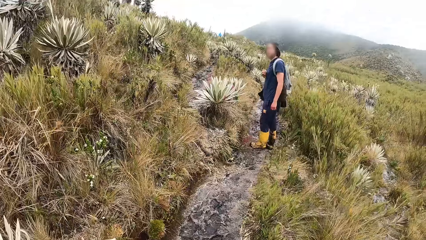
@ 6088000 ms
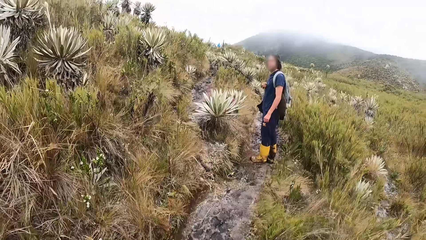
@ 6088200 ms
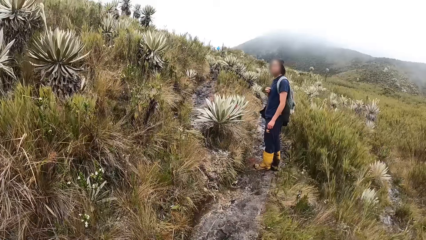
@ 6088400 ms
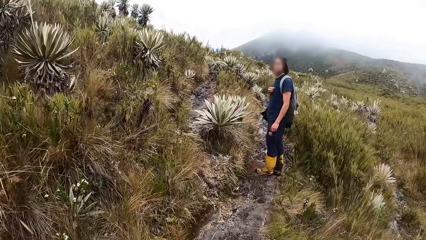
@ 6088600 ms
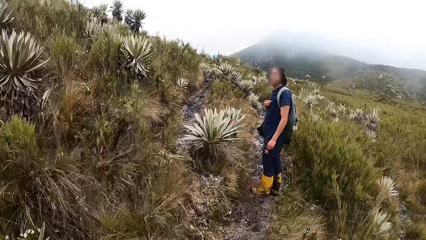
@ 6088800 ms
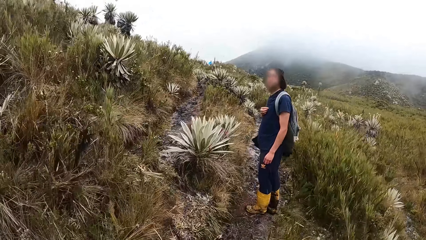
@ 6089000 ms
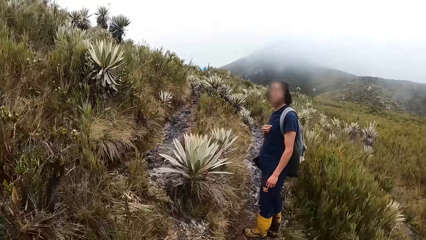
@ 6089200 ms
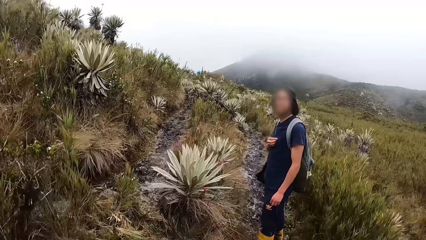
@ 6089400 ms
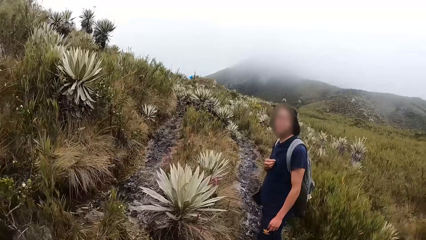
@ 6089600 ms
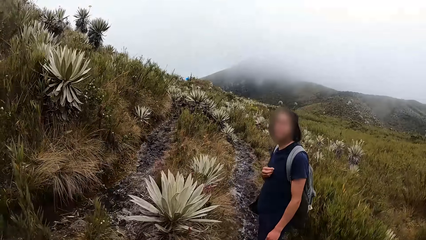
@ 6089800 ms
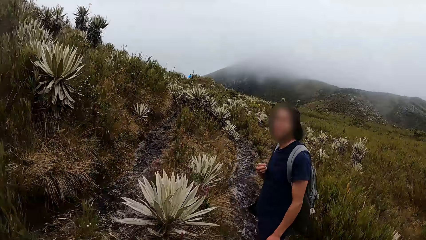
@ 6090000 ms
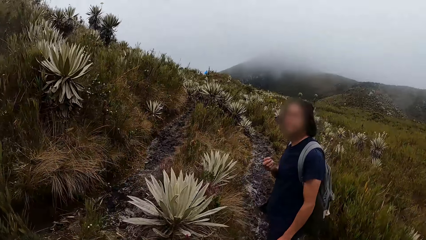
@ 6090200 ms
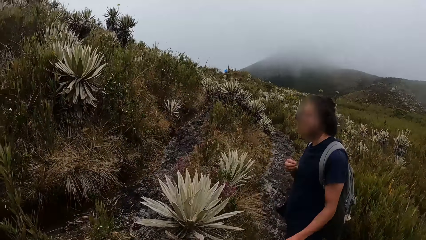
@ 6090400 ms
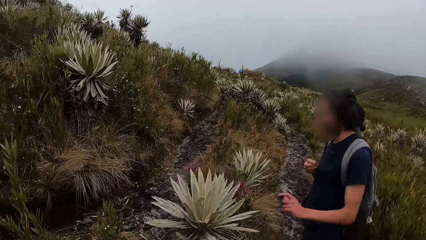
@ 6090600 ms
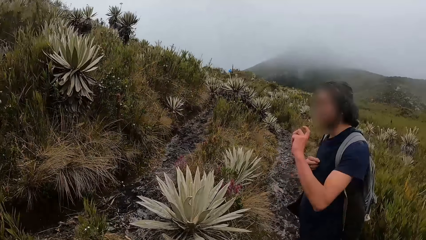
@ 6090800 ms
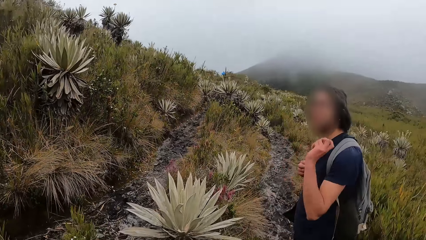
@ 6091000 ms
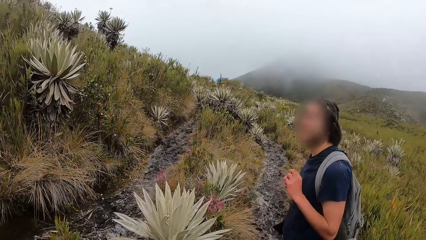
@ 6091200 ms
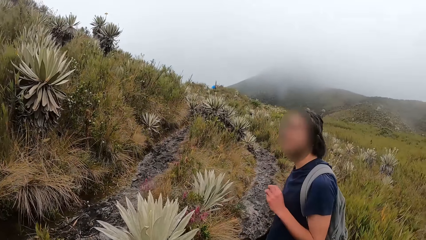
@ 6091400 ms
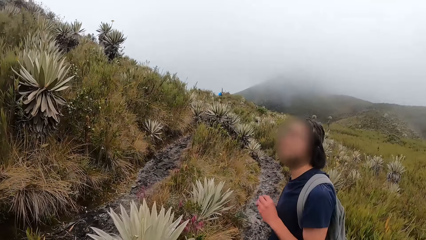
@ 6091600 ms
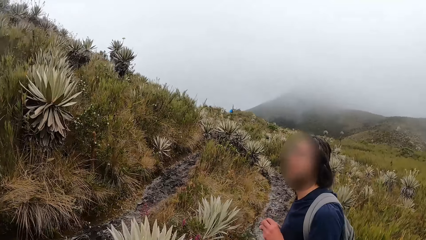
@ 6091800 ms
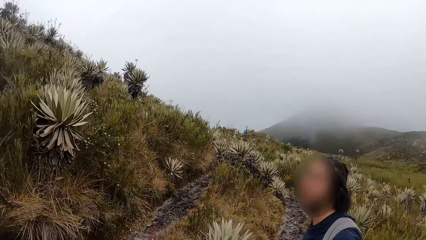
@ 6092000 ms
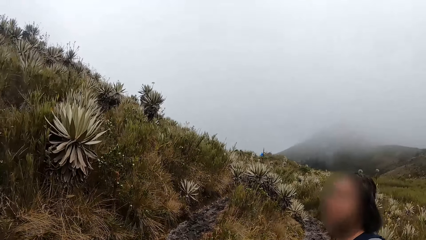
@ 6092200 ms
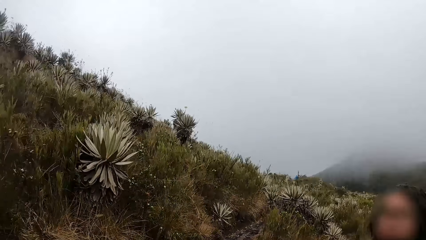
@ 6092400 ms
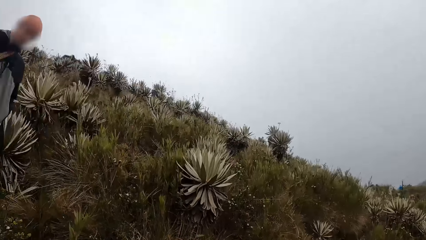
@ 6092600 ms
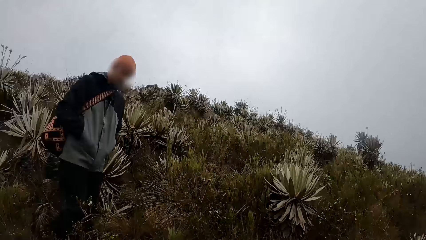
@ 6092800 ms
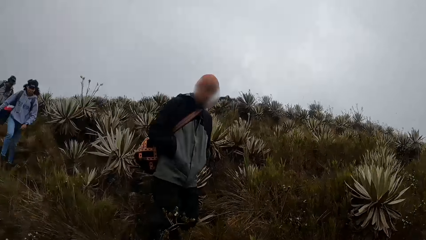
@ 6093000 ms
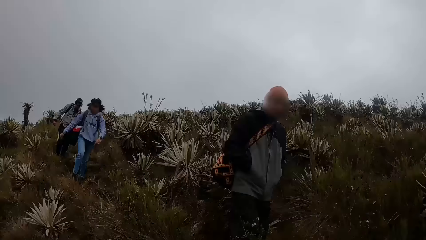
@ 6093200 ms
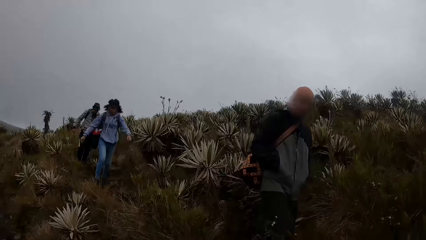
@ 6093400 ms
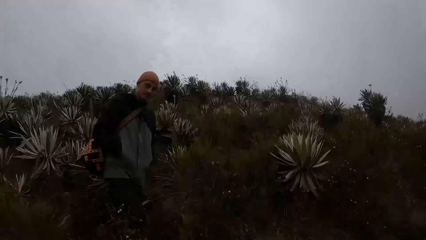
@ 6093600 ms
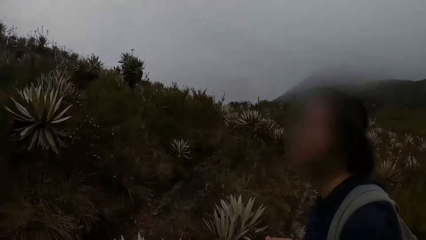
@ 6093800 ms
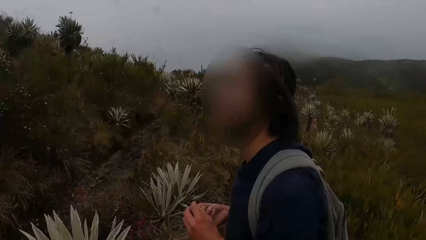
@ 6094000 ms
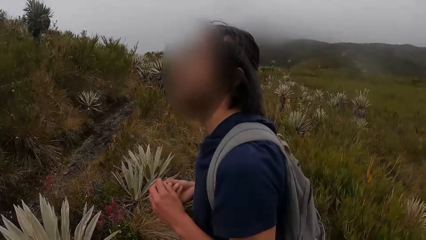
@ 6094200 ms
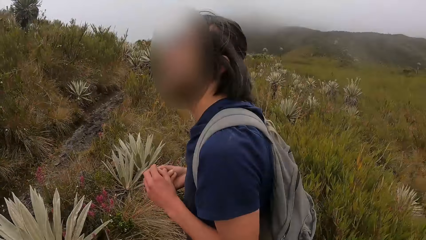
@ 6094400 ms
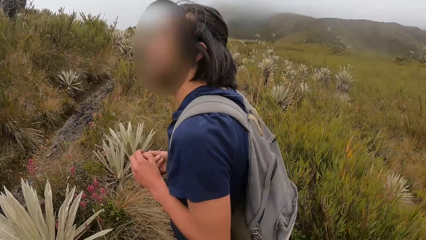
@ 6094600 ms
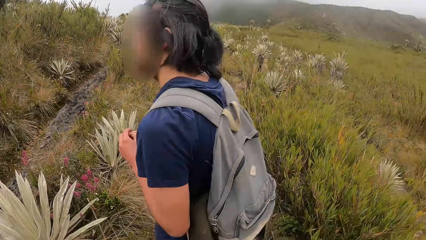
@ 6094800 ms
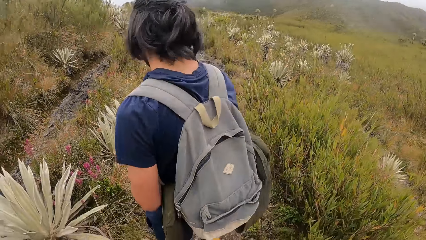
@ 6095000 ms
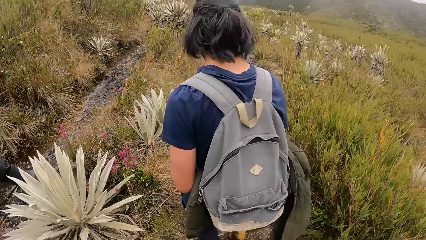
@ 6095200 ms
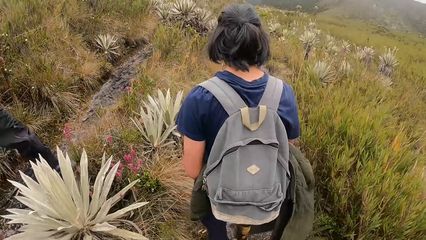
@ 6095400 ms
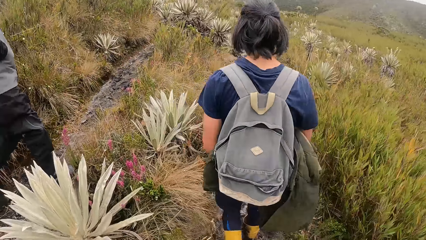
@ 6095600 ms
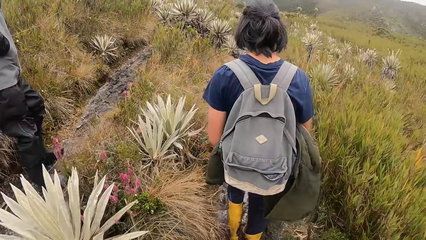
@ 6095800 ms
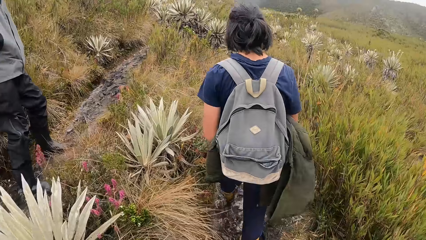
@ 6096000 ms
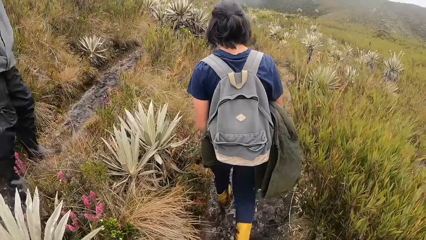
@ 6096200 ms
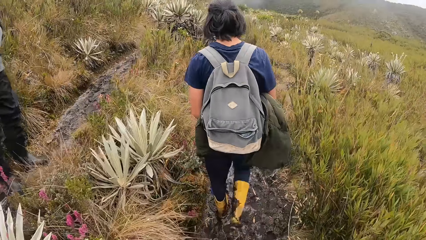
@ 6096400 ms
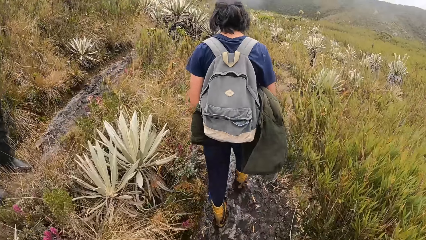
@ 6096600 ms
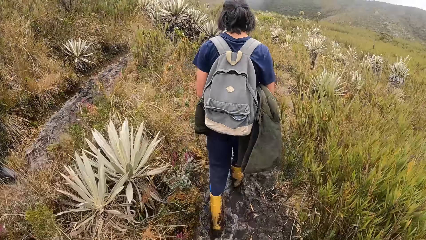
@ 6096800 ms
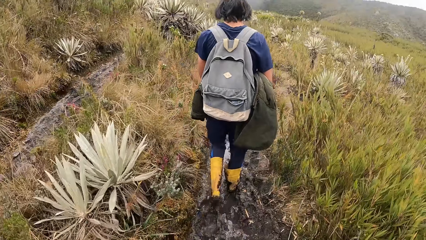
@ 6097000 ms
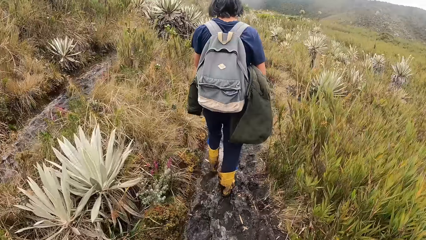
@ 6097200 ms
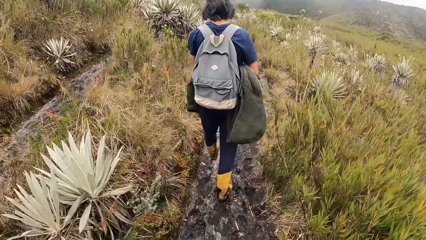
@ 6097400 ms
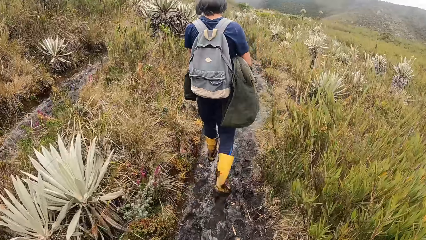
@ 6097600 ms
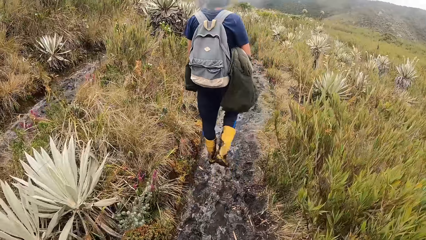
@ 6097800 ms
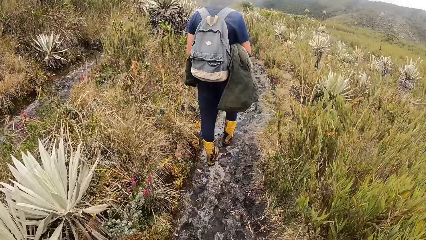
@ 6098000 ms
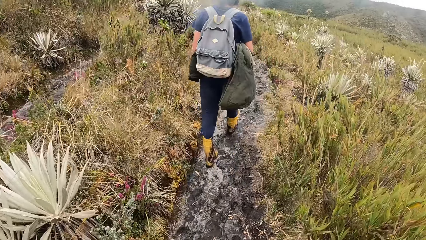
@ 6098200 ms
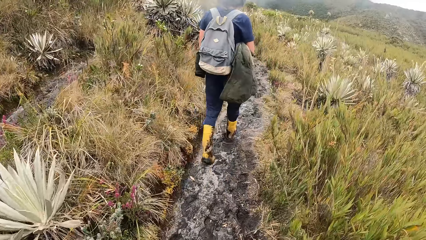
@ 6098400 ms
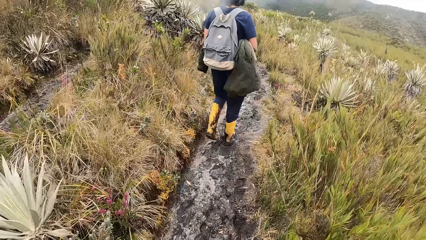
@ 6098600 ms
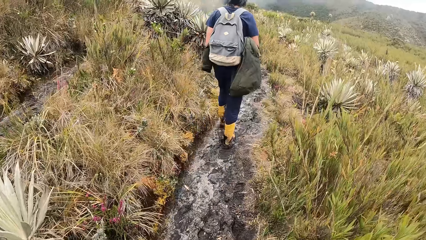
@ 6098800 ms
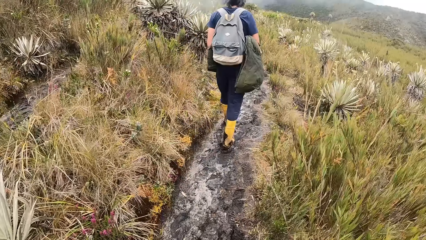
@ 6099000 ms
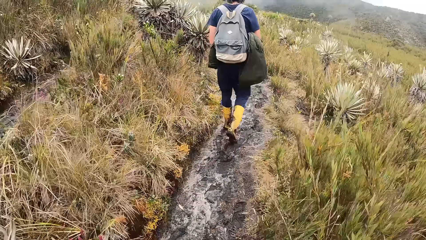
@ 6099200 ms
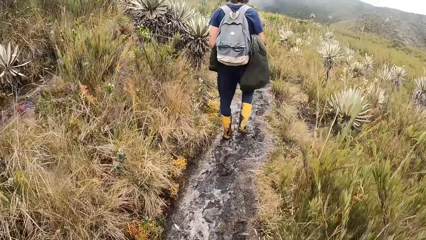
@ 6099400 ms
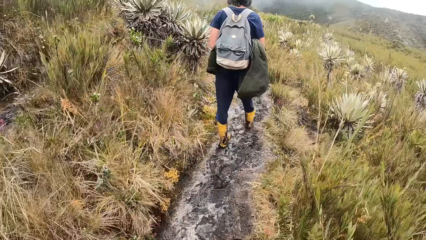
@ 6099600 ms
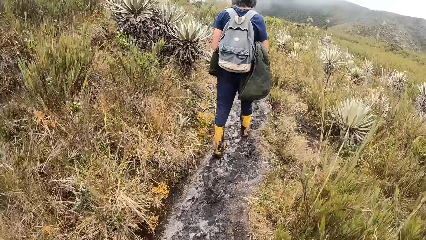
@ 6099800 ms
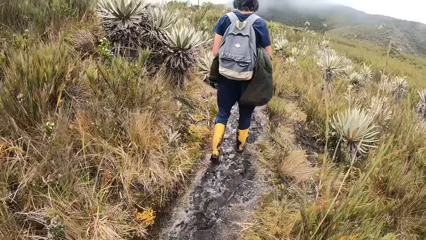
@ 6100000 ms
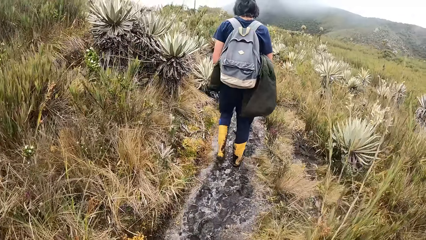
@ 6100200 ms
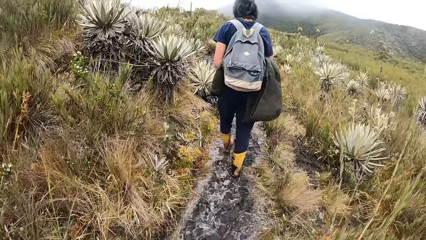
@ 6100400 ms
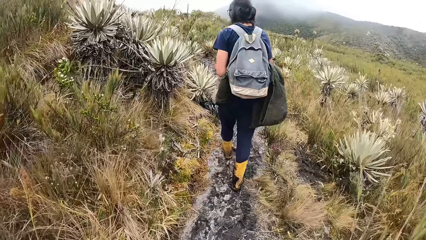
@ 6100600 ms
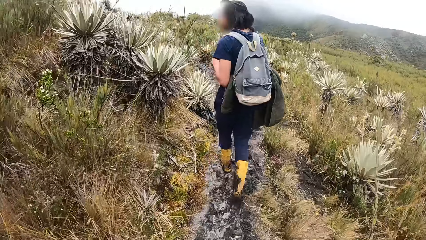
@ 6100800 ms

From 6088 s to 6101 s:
A man interacts with the camera wearer. The camera wearer looks around. They walk.

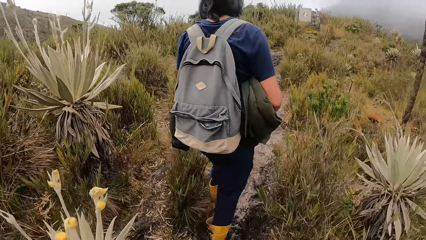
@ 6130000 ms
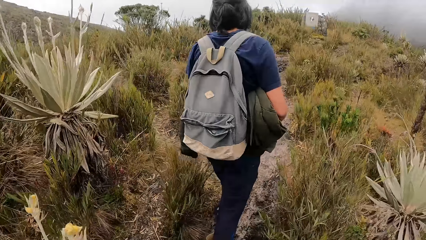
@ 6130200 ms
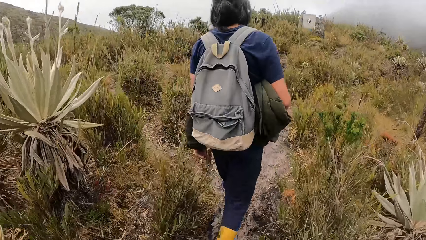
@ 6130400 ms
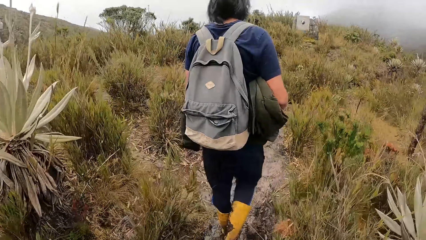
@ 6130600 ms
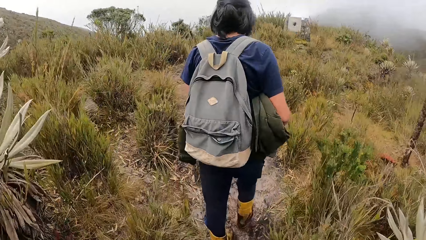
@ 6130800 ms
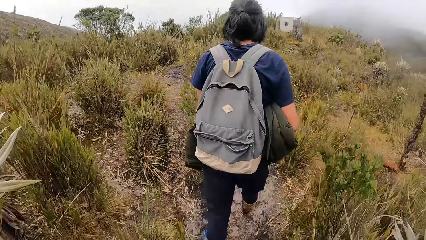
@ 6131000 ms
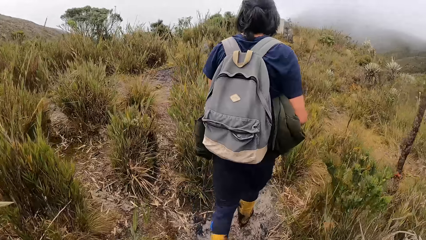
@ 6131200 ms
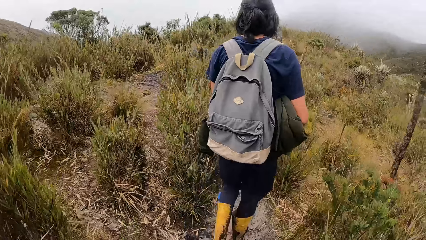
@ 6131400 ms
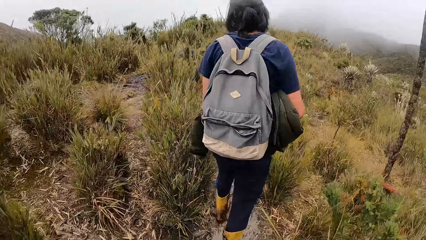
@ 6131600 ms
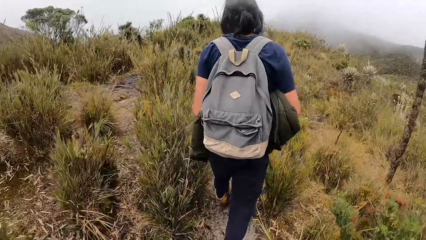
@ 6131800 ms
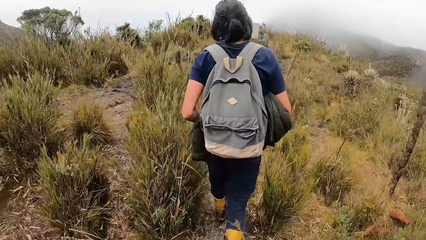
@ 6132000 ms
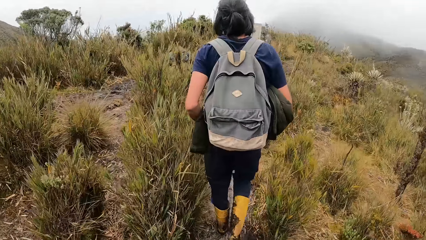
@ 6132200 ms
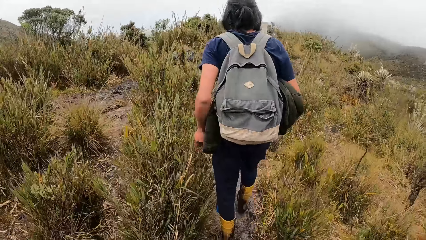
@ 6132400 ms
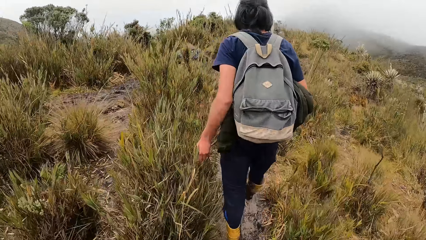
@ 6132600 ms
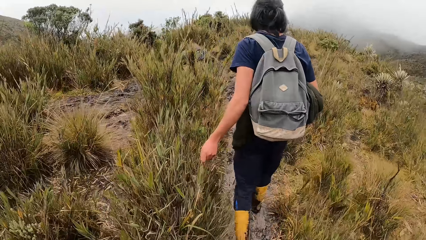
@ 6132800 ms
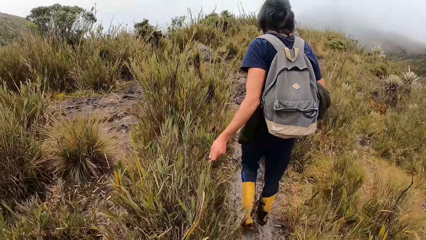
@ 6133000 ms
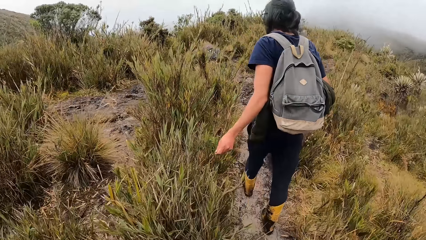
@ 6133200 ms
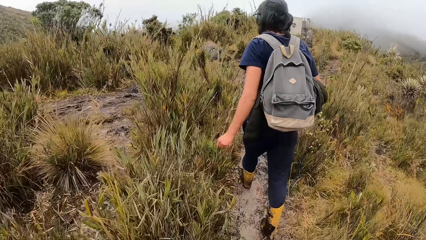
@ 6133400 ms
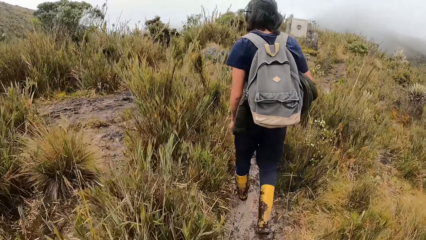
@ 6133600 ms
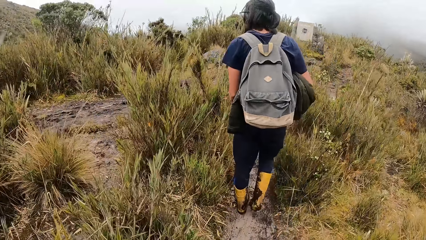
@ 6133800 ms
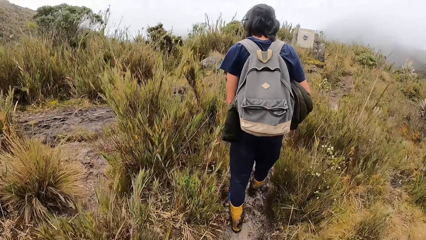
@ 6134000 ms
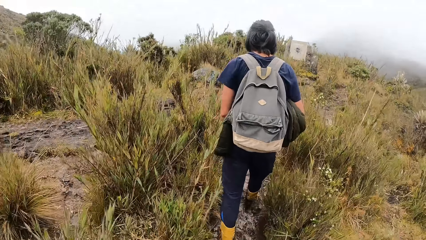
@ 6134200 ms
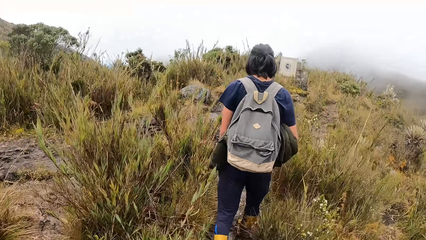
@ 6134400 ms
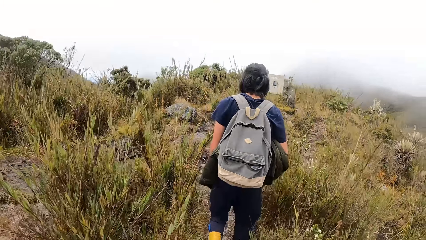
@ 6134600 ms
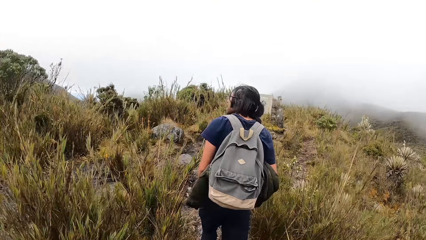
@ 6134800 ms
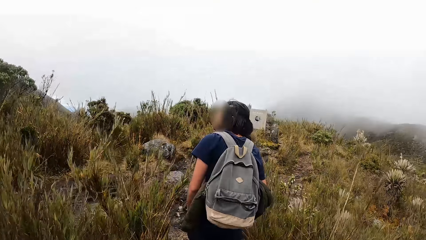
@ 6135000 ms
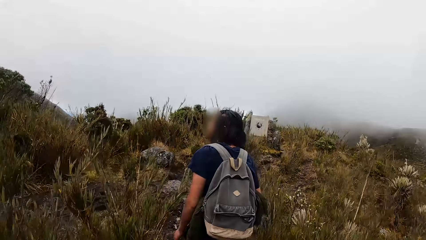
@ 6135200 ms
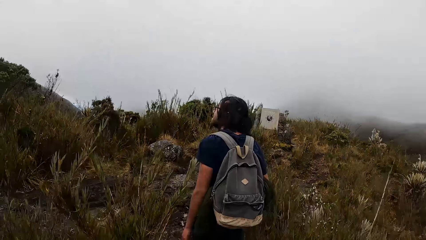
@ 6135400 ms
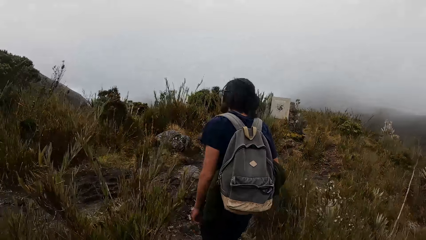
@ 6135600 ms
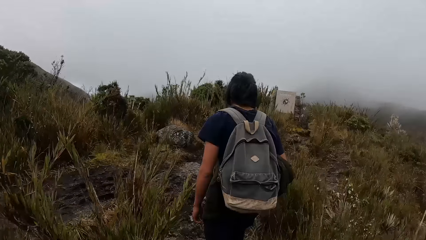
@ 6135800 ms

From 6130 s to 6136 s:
The man touches a plant in the field with his left hand.
